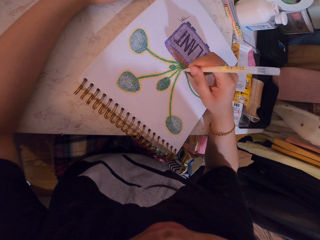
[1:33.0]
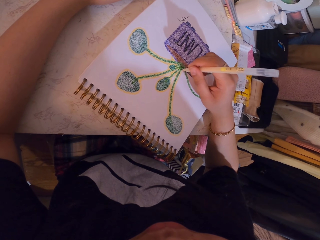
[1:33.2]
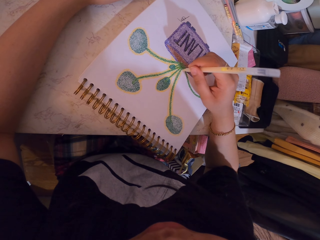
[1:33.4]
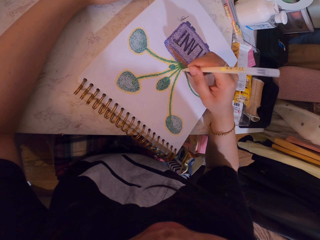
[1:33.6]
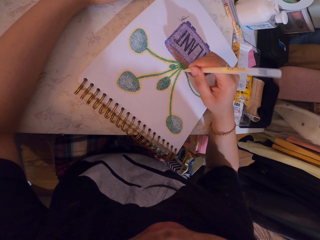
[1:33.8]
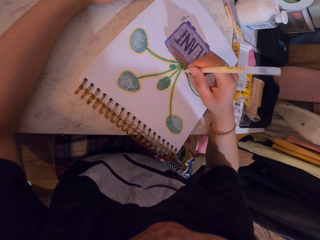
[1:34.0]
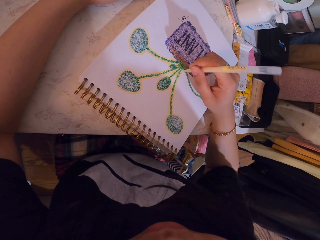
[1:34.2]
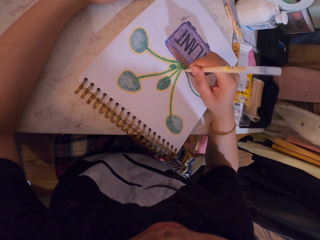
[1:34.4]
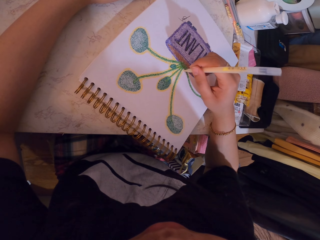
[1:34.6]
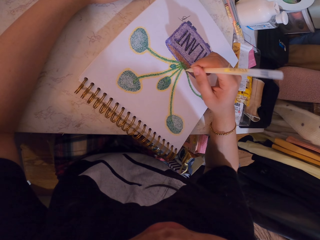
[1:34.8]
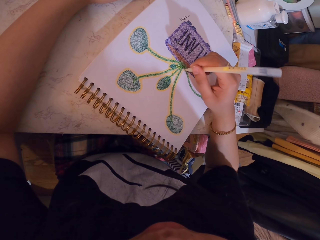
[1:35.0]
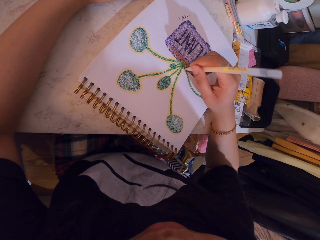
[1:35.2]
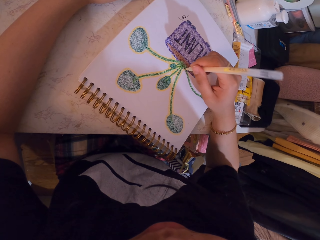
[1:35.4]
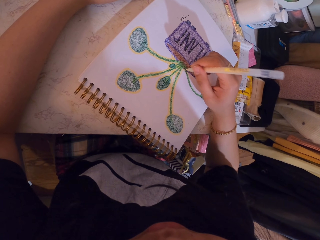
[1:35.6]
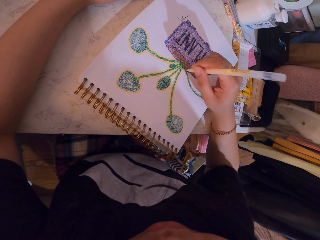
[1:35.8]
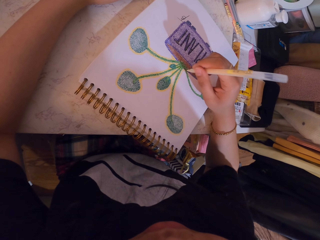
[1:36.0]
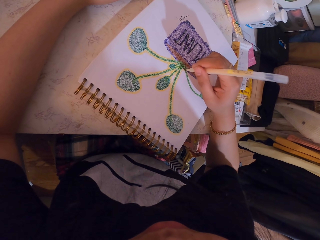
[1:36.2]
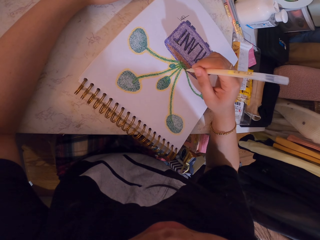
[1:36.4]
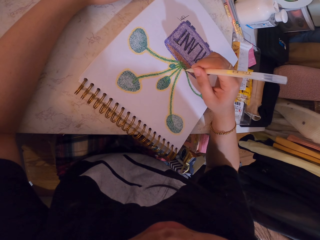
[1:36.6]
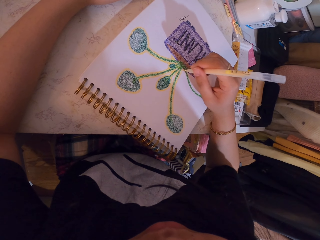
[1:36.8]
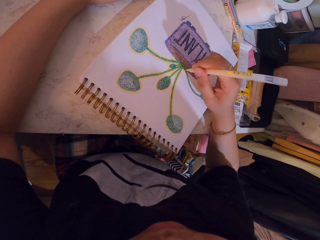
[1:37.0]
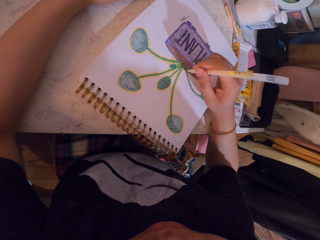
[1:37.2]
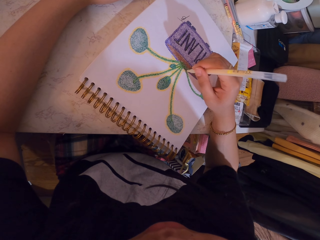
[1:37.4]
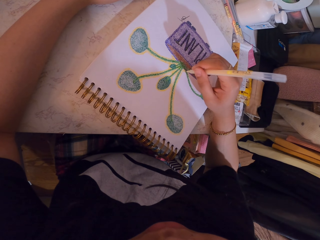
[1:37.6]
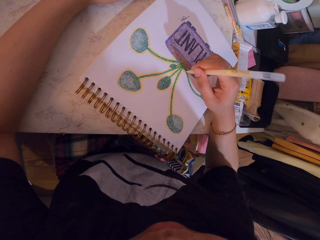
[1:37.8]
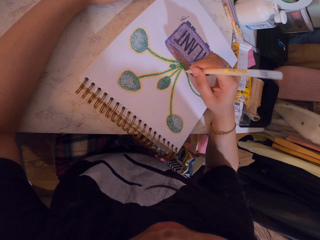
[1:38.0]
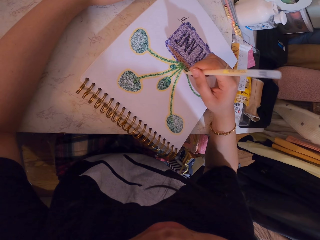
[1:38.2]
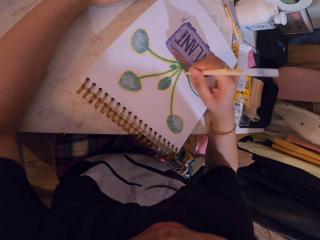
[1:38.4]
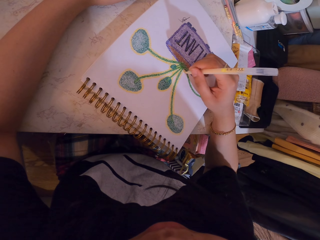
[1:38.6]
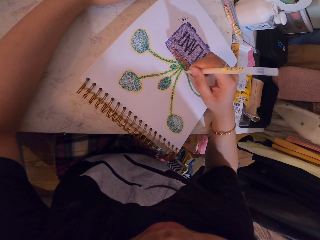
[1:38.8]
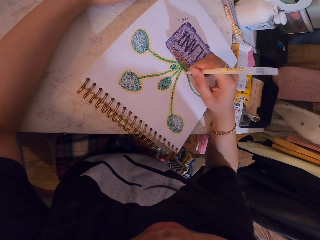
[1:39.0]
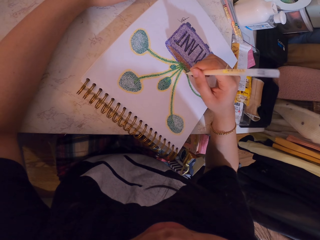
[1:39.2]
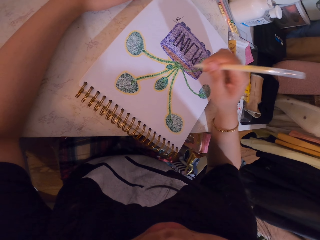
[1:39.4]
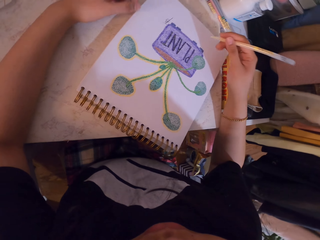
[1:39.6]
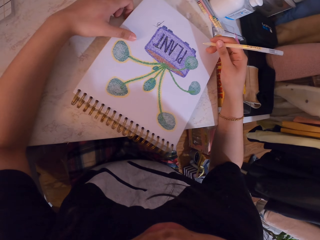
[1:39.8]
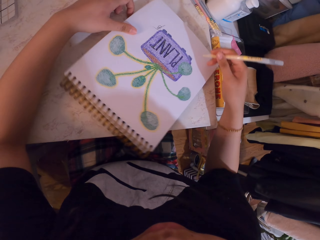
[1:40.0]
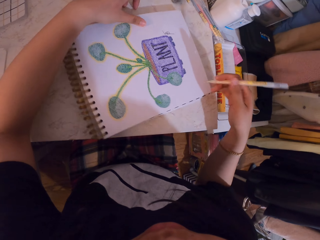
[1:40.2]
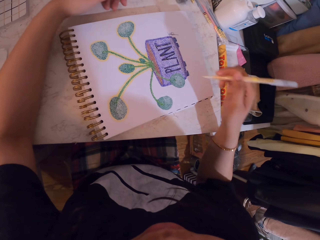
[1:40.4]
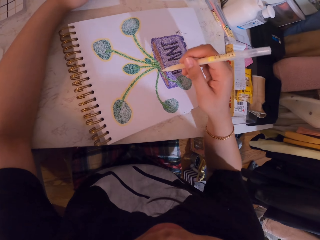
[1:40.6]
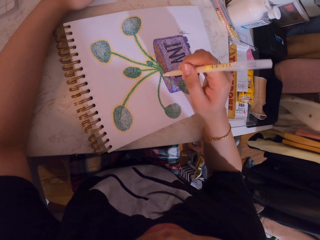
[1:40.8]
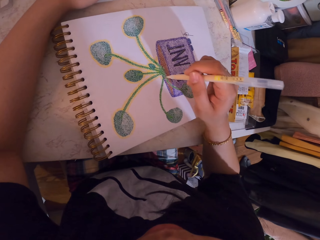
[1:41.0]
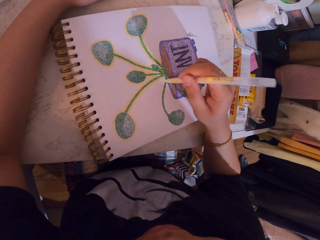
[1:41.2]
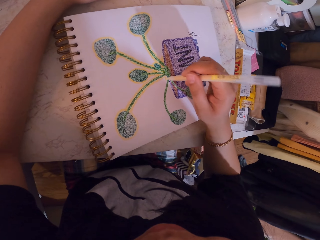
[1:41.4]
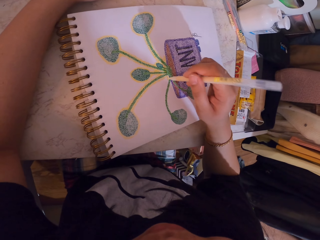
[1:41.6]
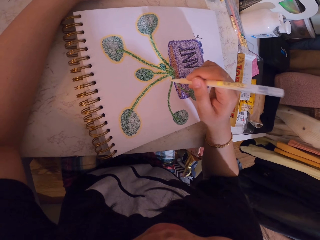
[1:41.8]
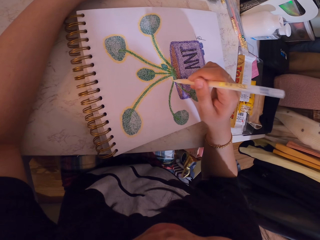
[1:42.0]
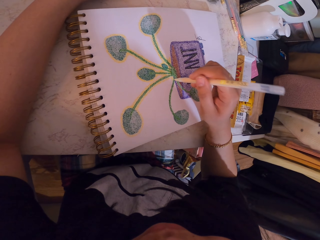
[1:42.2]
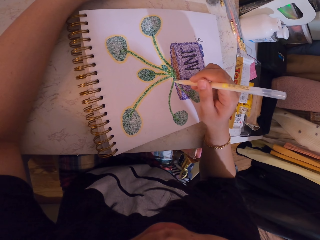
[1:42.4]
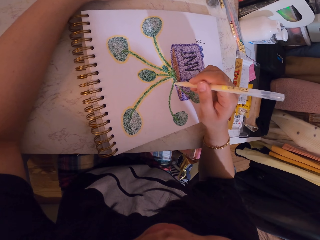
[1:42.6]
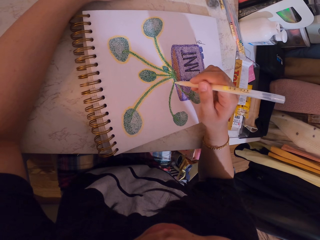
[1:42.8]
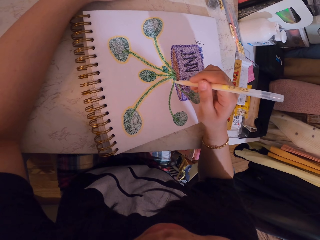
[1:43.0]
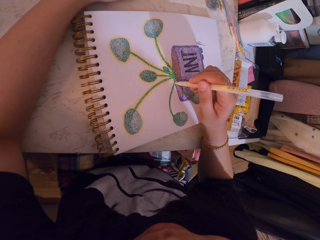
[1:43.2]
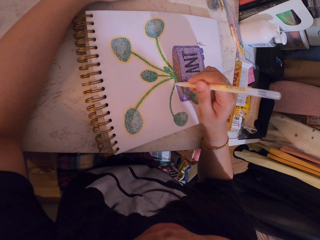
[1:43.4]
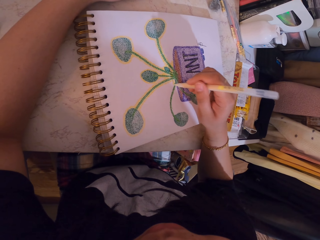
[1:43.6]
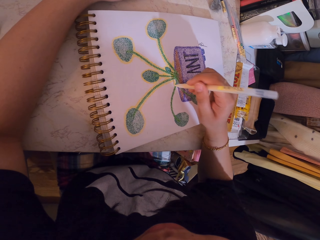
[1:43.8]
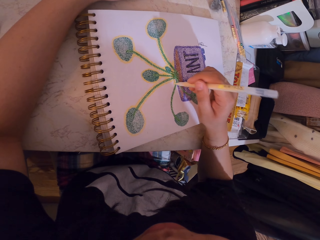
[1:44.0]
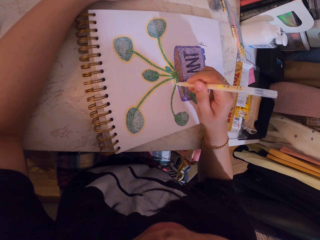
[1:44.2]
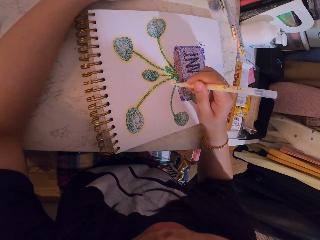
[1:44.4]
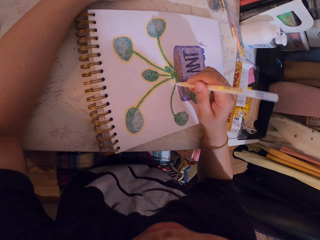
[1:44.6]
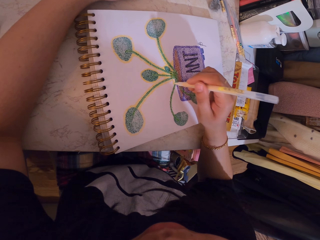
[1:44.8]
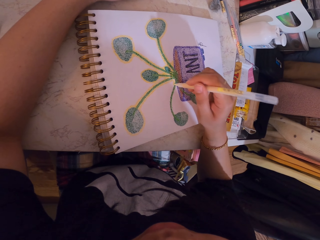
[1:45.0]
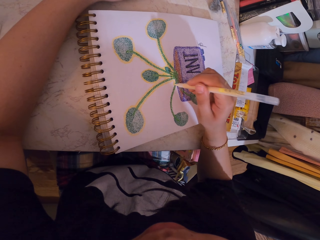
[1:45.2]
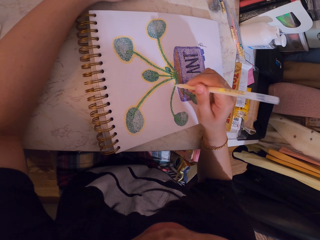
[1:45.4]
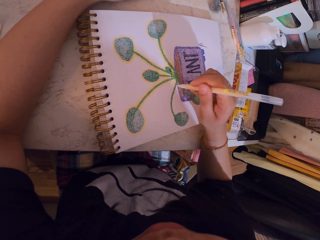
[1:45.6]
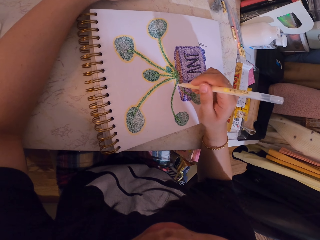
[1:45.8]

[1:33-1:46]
The camera wearer turns the book on the table. They decorate a drawing on the book with a decorating pen.

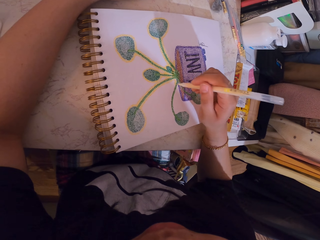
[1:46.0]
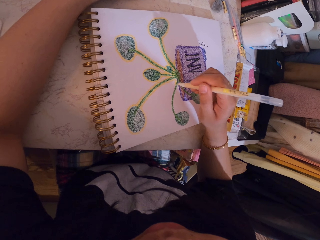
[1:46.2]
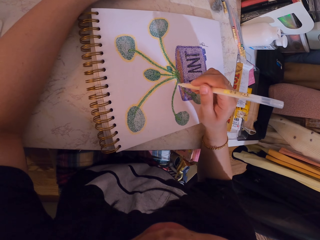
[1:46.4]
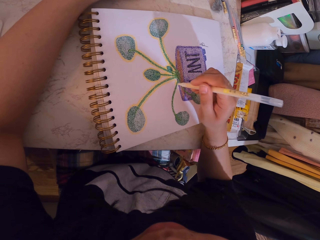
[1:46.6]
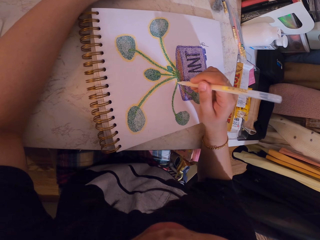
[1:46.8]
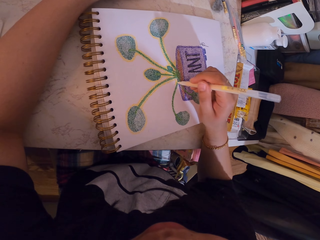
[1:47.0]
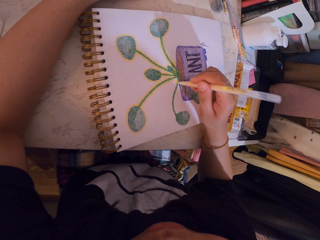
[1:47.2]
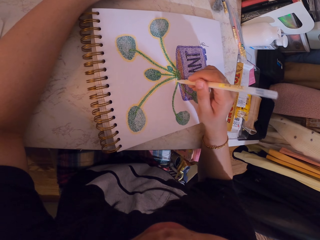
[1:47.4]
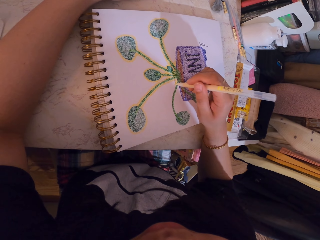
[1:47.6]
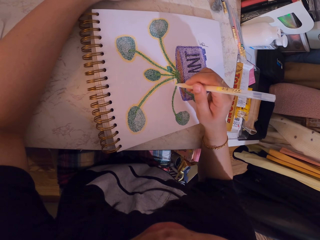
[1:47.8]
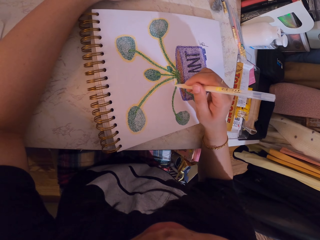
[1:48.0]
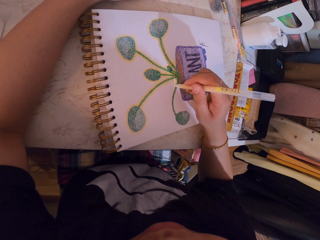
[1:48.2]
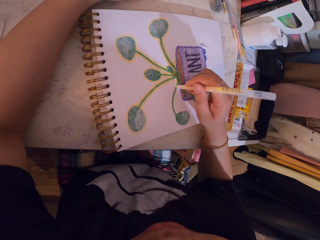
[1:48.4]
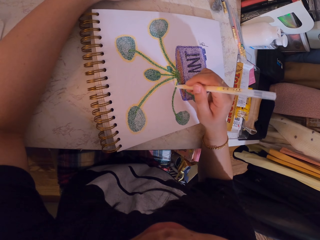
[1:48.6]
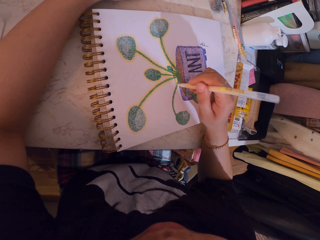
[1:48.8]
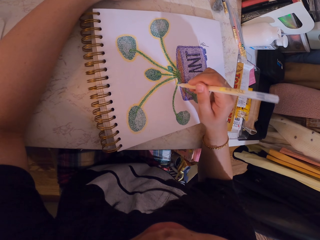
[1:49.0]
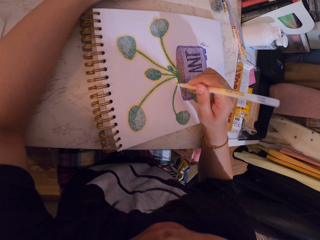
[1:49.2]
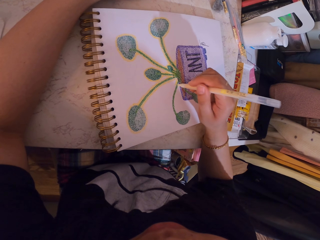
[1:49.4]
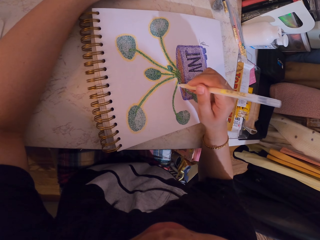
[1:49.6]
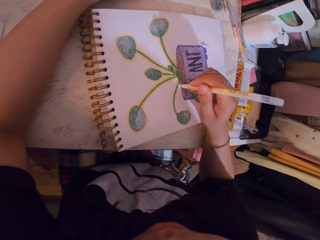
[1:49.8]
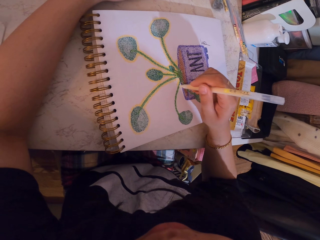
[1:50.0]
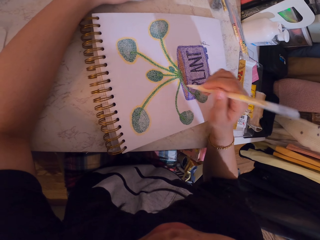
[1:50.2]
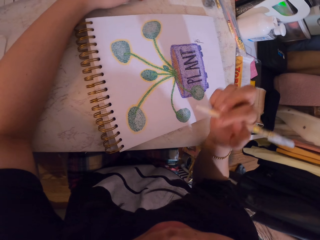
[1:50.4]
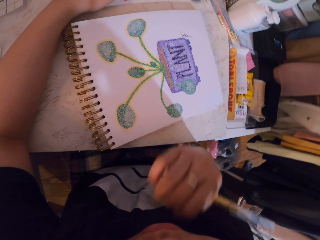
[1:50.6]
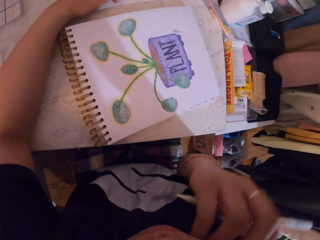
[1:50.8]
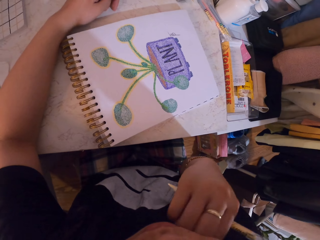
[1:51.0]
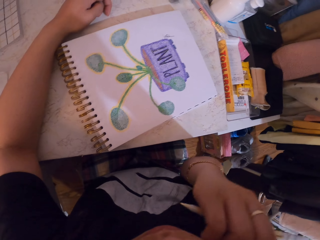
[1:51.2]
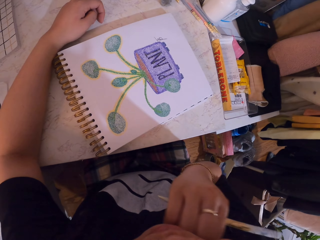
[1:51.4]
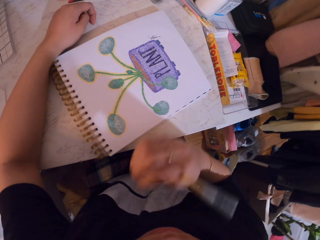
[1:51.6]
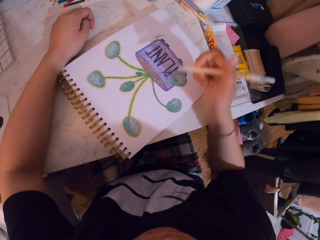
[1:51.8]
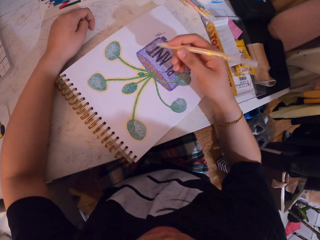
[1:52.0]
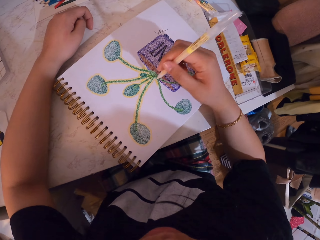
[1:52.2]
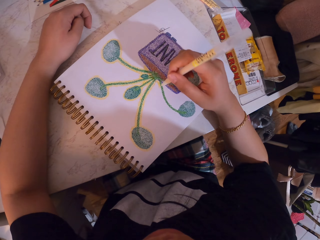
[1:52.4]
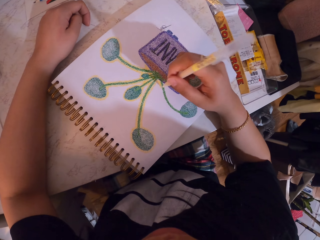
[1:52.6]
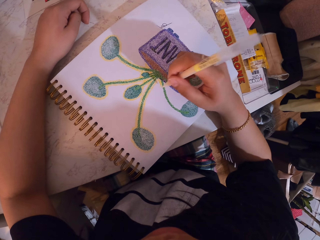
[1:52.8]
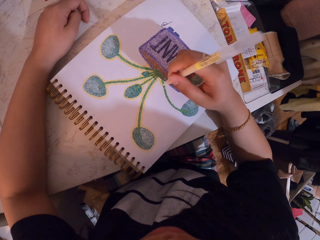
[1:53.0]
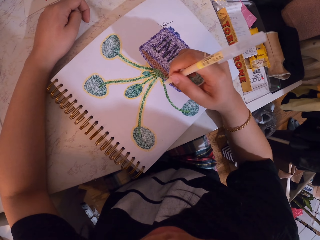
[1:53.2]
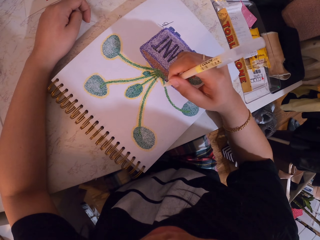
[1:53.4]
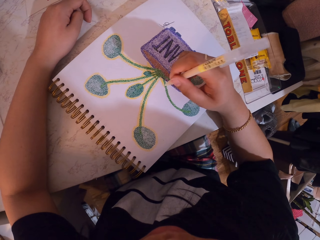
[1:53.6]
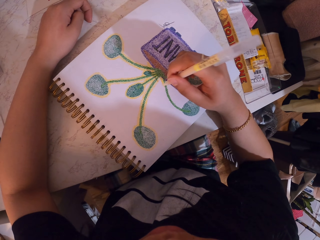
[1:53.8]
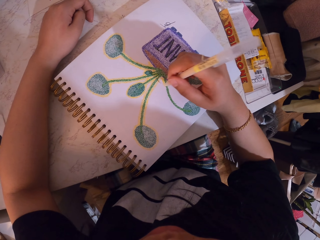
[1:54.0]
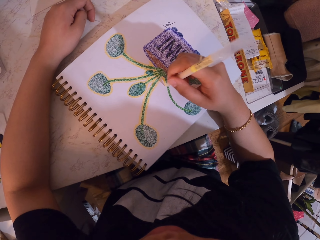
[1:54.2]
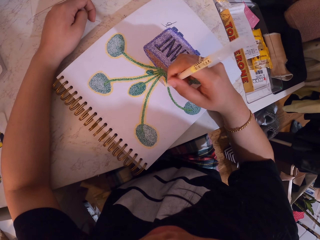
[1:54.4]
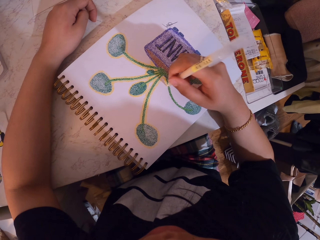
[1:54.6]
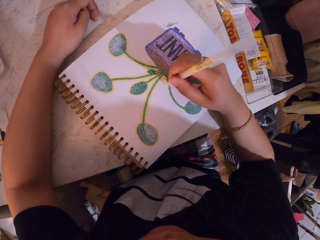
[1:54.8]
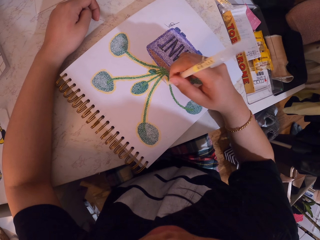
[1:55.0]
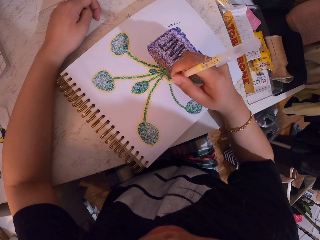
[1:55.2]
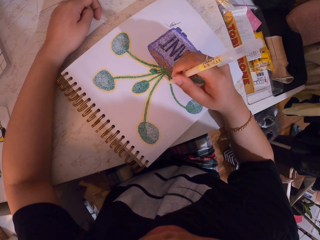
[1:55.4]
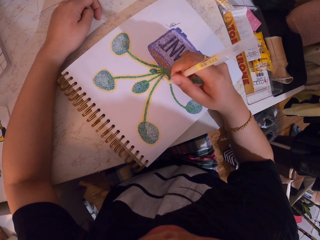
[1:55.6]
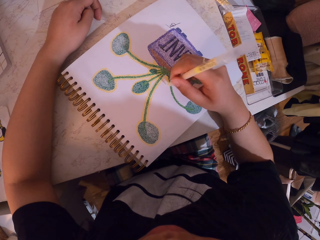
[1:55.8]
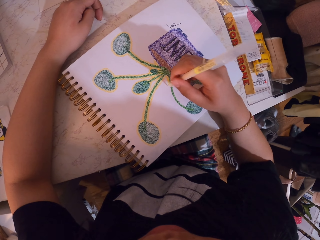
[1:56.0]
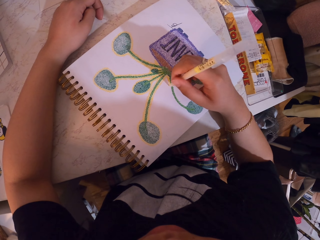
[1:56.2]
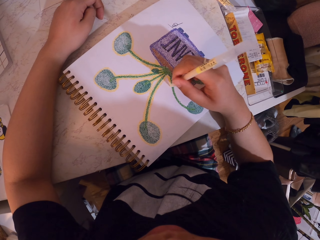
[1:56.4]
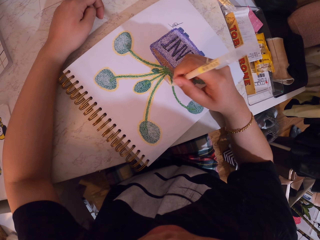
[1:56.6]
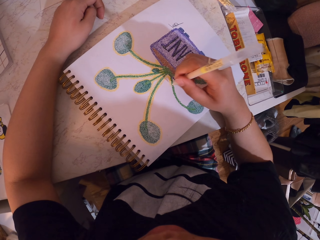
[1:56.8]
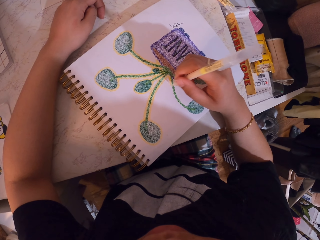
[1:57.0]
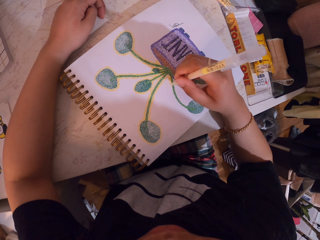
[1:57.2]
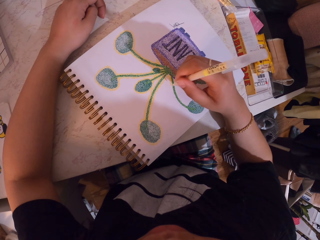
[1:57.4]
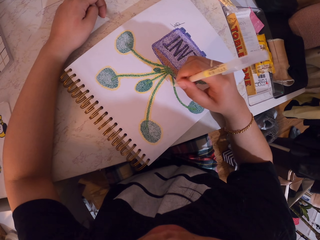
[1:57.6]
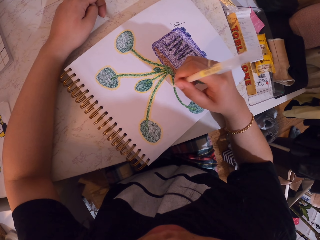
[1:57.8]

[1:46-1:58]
The camera wearer scratches the cheek. They decorate a drawing on a book with a decorating pen.
